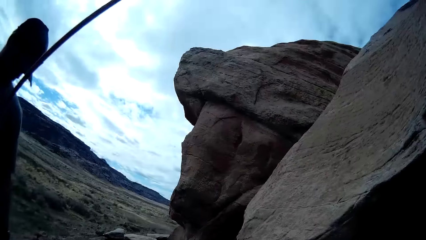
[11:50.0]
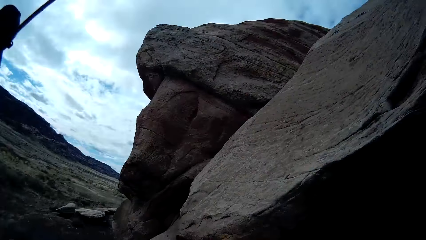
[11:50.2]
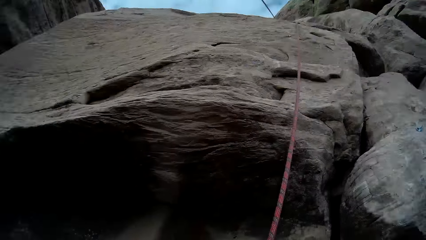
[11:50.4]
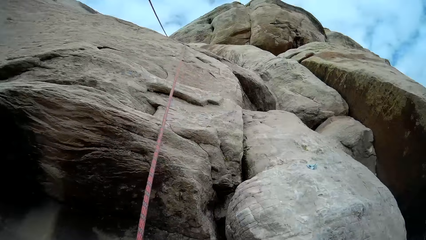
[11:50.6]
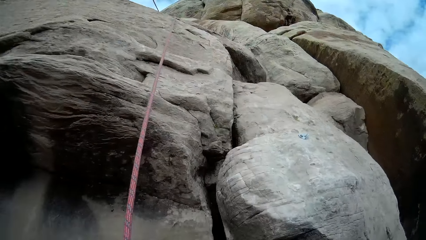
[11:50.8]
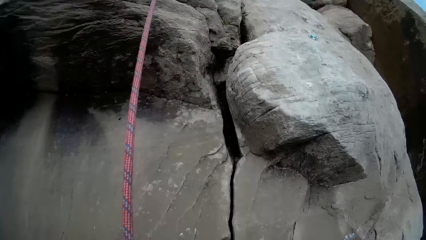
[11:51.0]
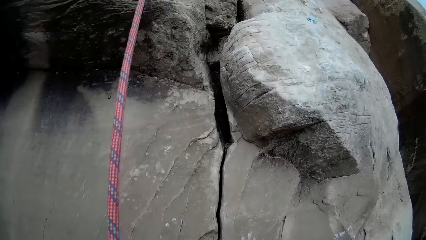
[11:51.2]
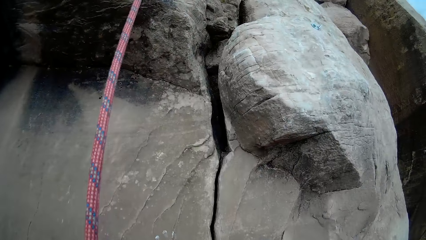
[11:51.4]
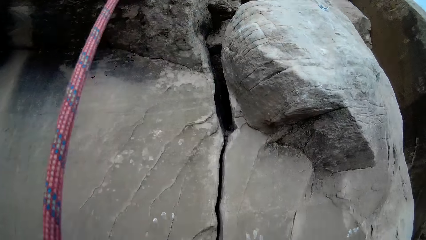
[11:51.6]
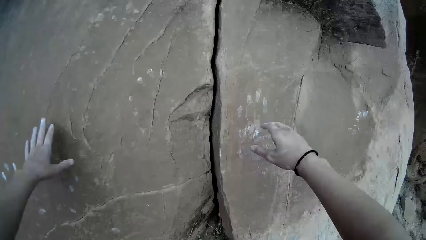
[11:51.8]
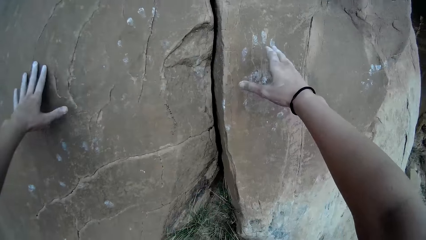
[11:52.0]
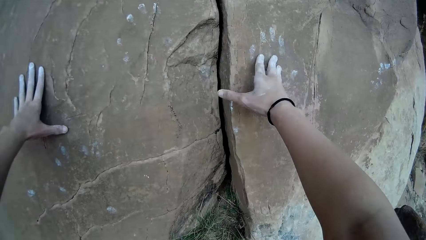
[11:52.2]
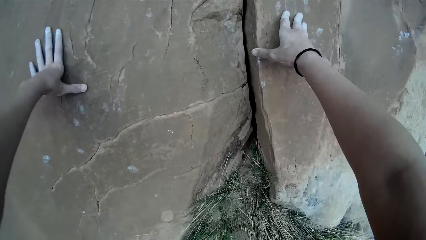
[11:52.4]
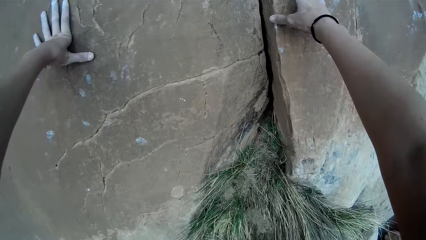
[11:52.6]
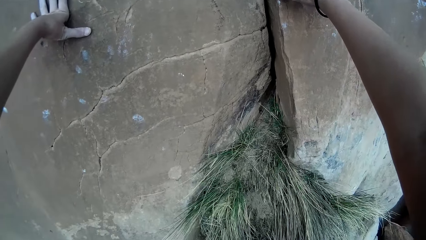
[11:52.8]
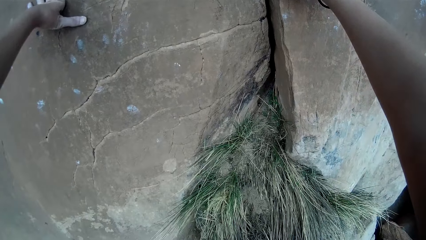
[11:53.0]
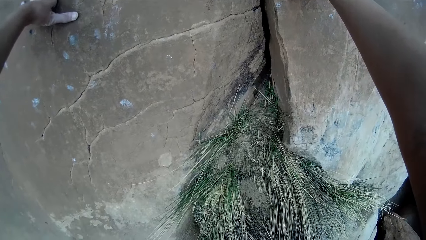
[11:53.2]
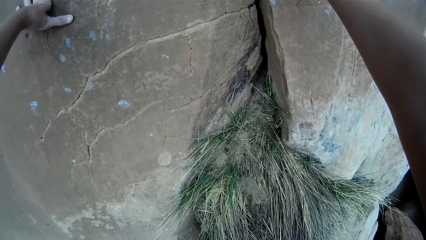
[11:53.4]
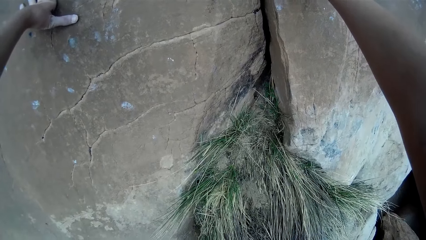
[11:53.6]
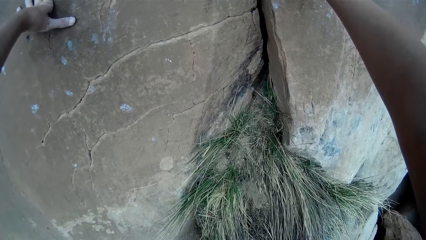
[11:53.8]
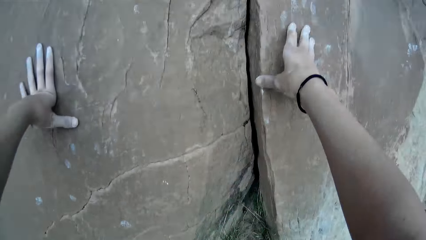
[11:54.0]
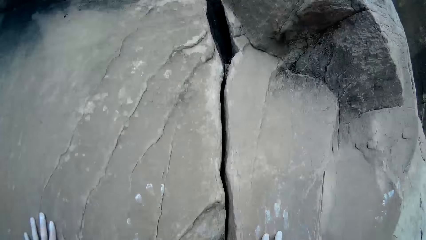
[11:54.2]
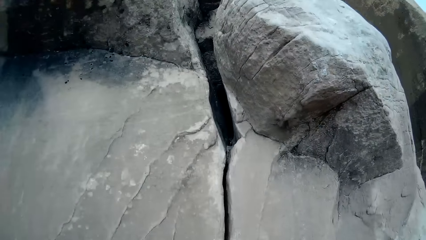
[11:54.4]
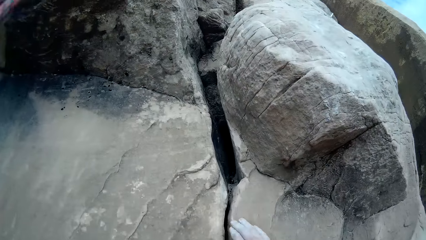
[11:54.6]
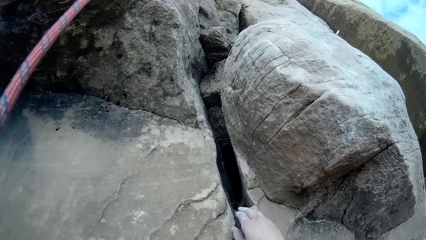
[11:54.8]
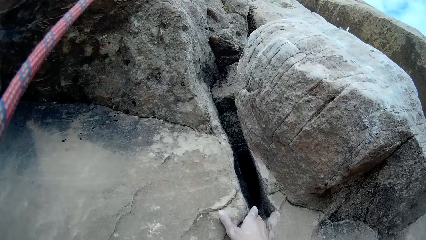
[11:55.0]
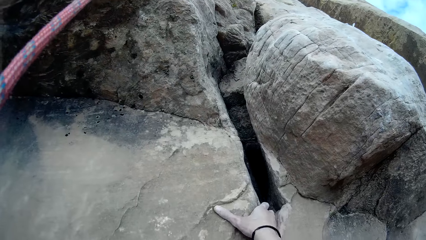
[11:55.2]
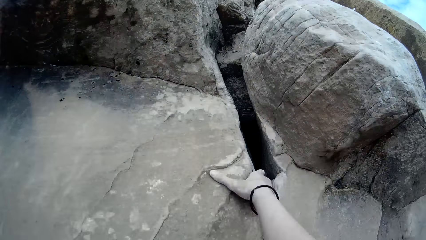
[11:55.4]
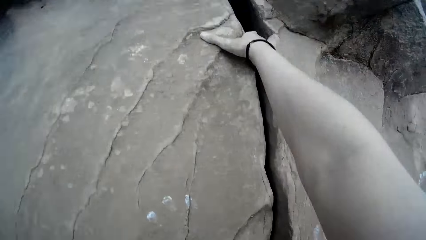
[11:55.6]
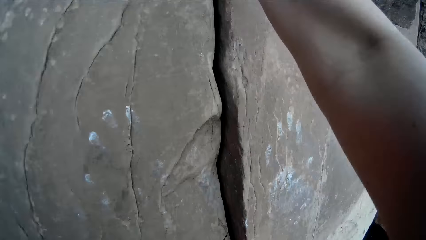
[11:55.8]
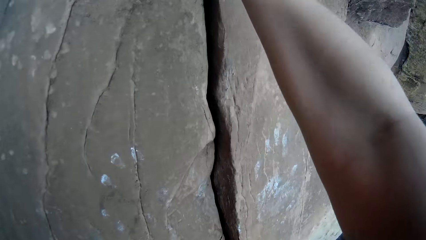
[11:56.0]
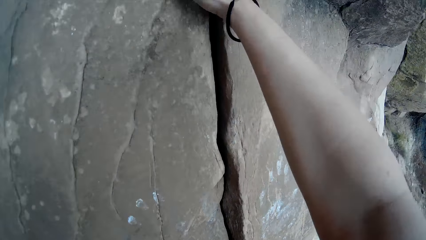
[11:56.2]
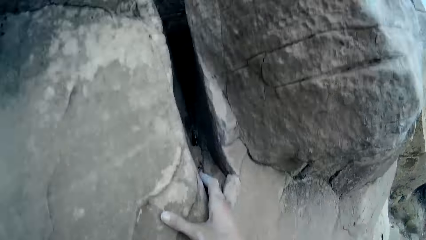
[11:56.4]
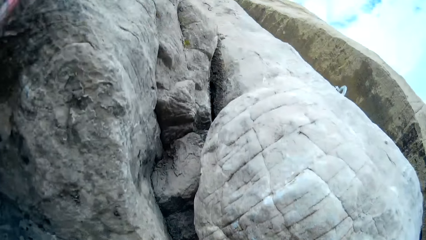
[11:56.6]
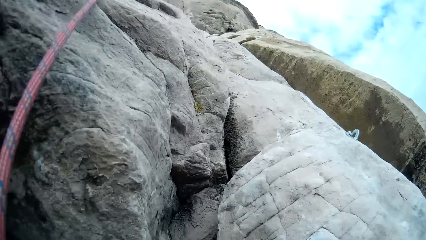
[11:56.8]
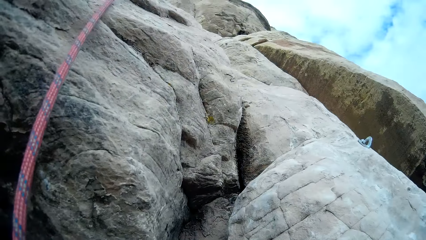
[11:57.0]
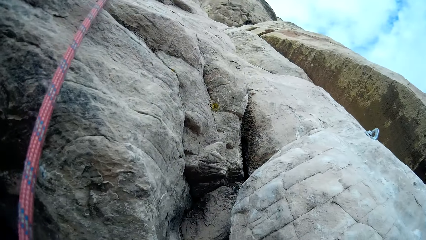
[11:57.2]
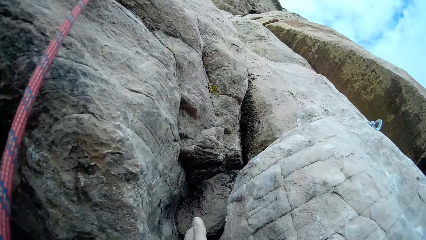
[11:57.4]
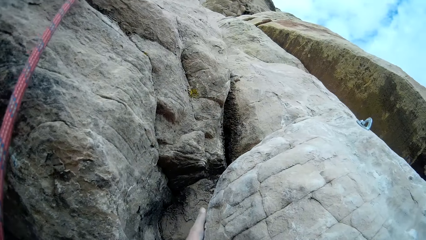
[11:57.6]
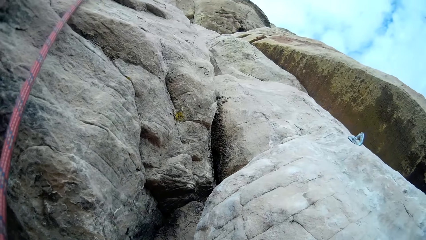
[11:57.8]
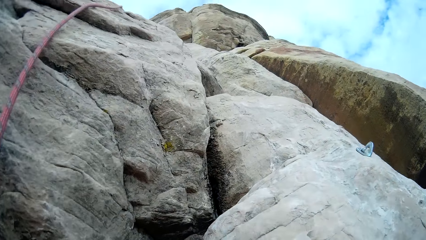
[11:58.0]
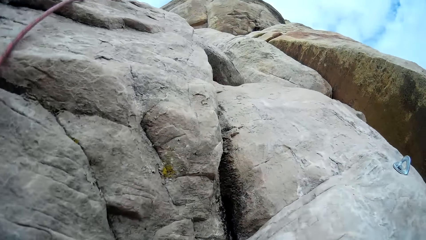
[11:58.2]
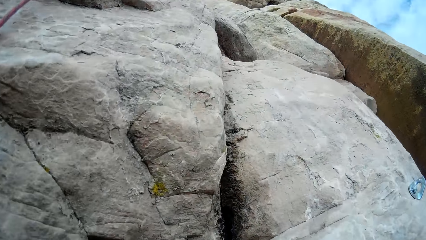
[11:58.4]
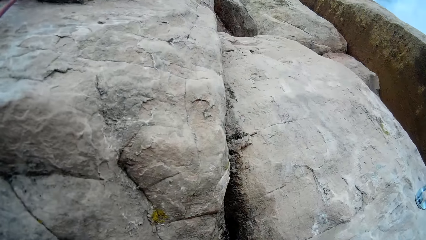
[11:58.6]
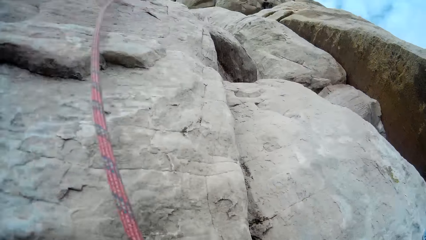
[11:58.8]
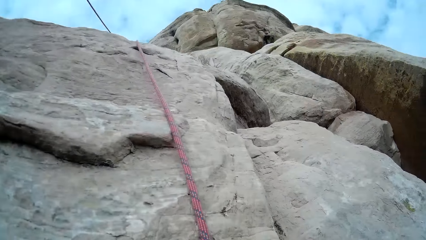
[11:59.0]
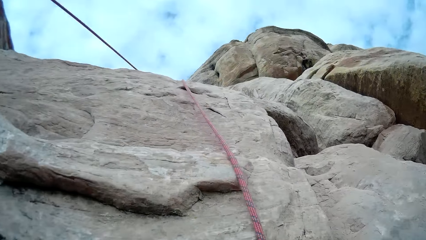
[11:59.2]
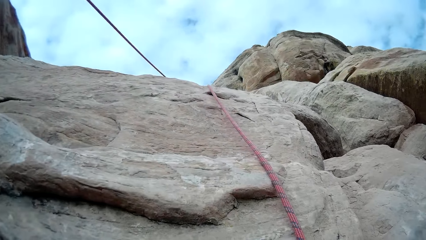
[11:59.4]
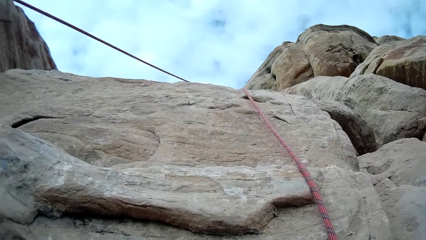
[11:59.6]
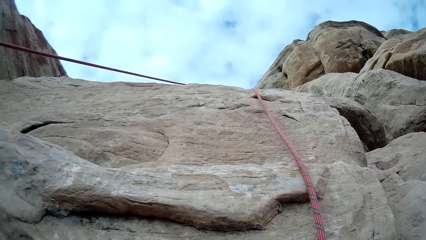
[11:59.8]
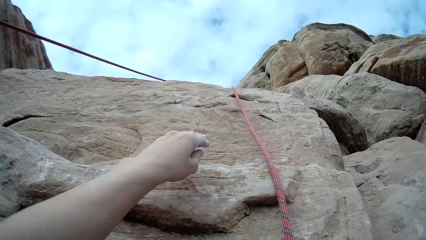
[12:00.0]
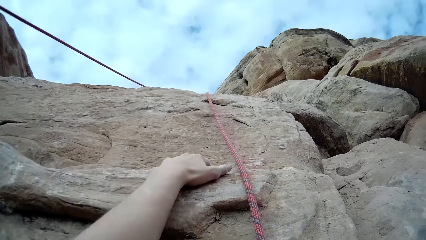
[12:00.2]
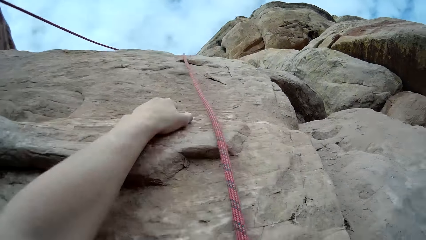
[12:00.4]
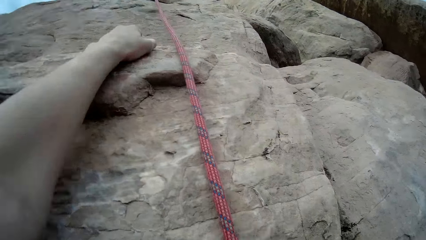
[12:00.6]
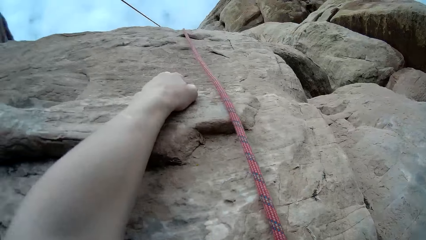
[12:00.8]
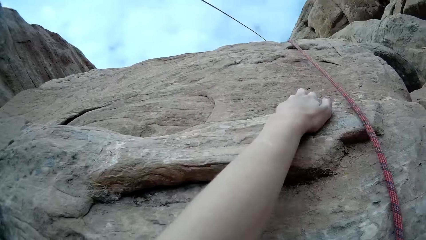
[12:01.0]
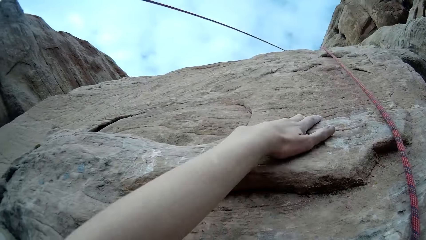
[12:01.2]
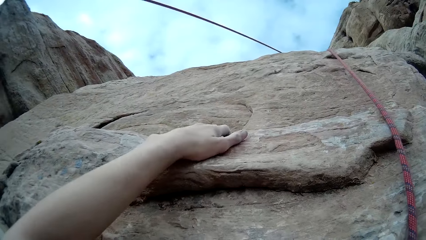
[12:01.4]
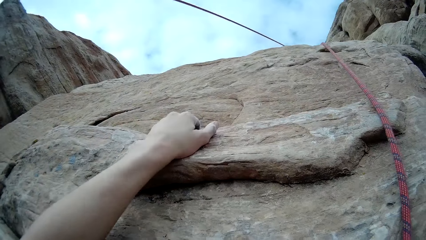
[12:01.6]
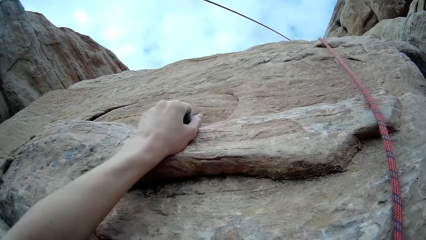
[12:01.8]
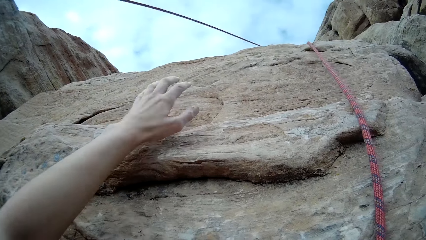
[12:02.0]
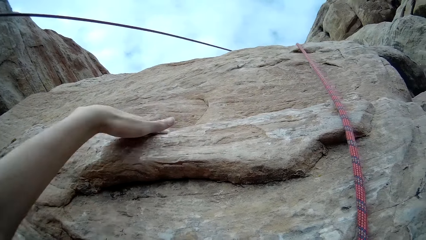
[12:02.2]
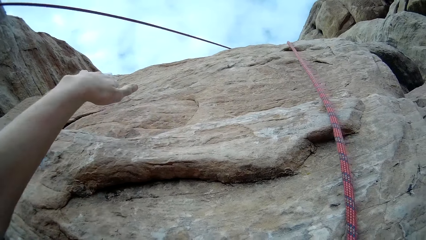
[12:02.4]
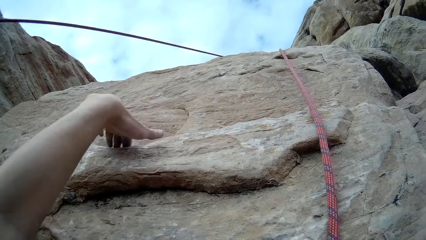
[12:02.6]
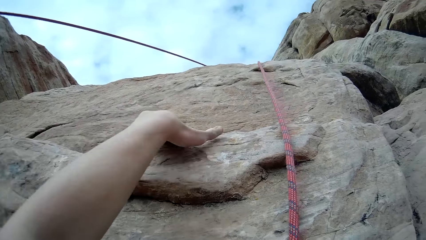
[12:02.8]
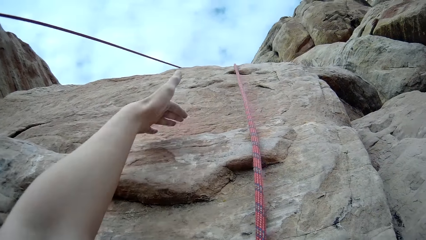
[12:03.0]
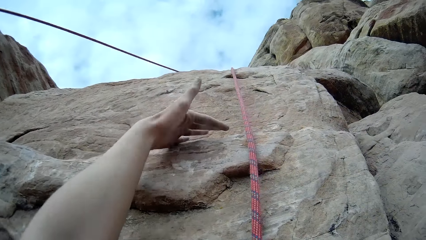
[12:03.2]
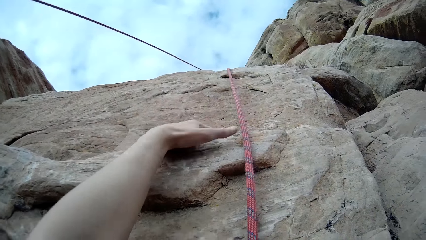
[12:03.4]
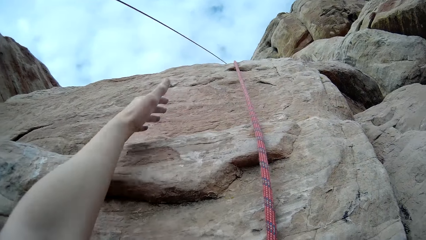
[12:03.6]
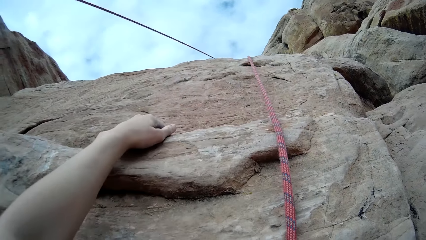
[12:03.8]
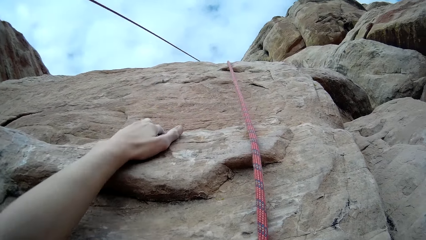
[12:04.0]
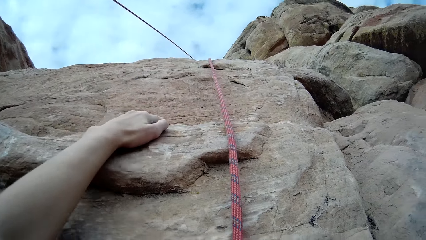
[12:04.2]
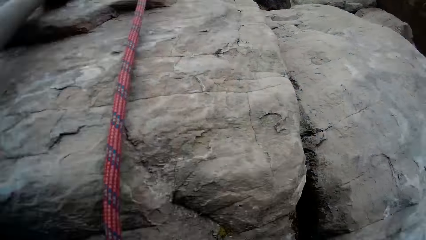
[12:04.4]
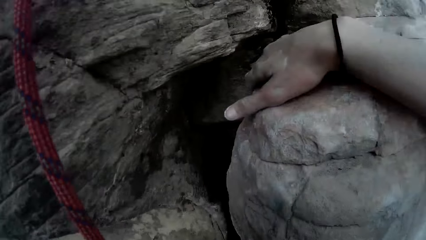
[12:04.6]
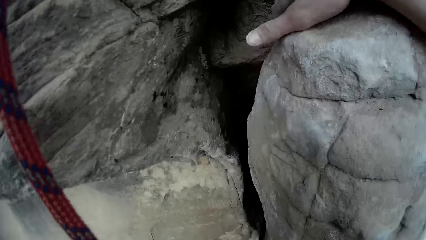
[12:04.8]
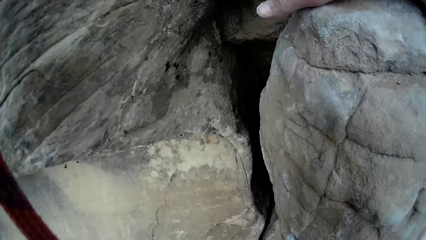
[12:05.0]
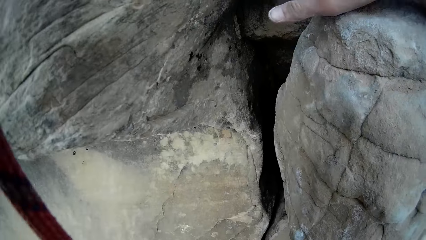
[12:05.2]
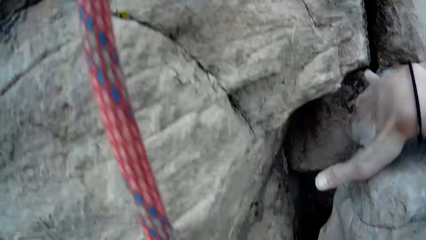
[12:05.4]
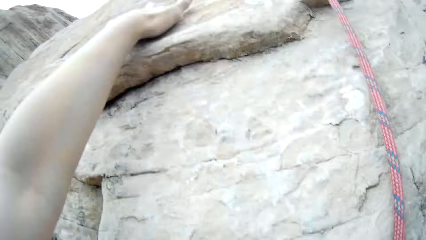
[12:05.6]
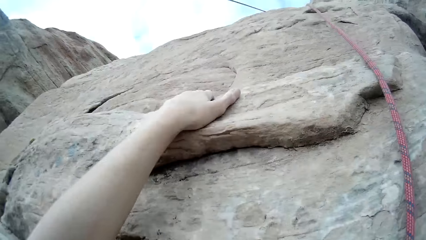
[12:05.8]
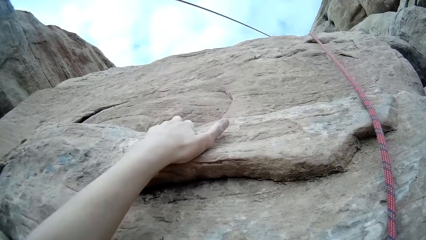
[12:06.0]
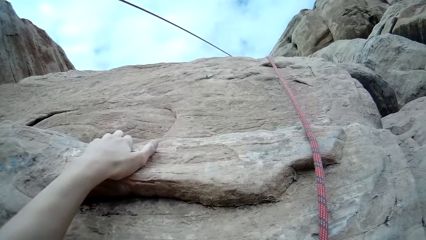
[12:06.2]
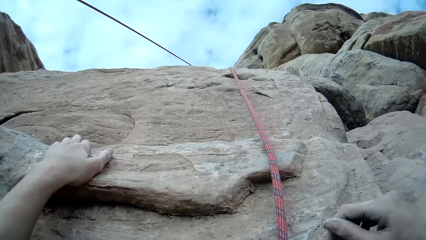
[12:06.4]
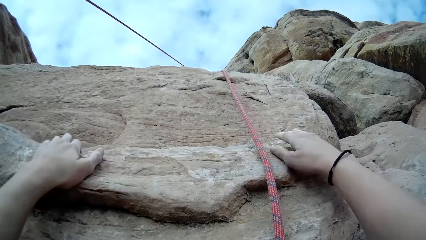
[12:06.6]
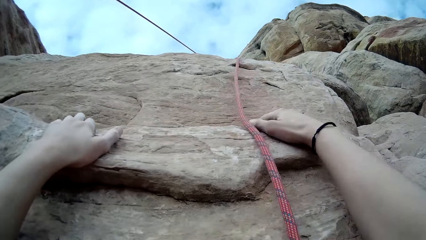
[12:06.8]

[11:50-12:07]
The camera wearer holds the rock. He climbs the cliff. He crawls onto the rocks. He rubs dirt off the cliff with his right hand.
